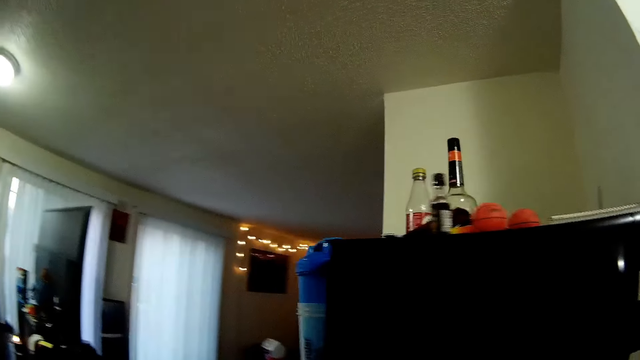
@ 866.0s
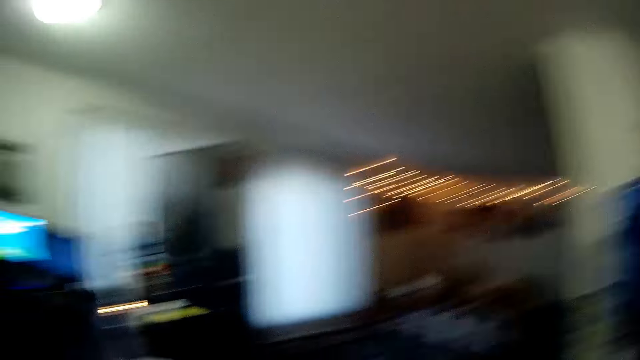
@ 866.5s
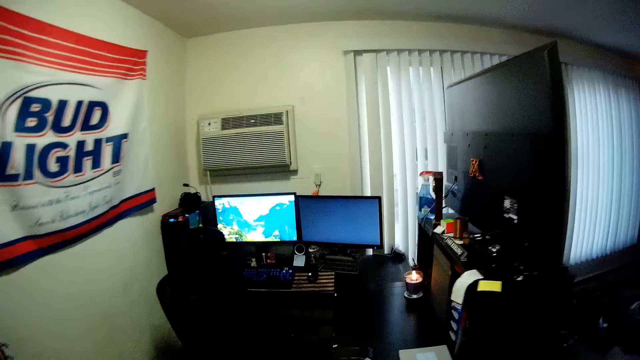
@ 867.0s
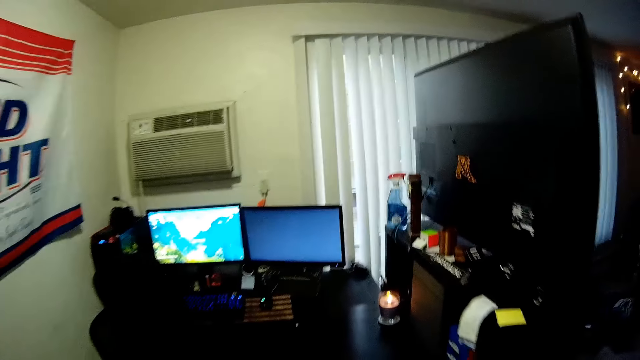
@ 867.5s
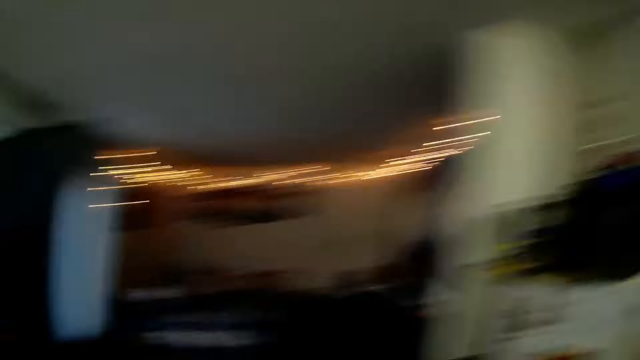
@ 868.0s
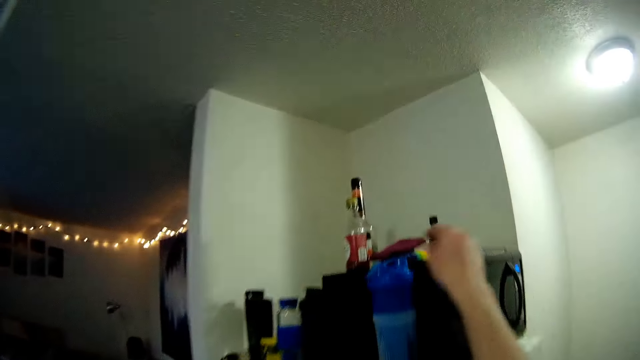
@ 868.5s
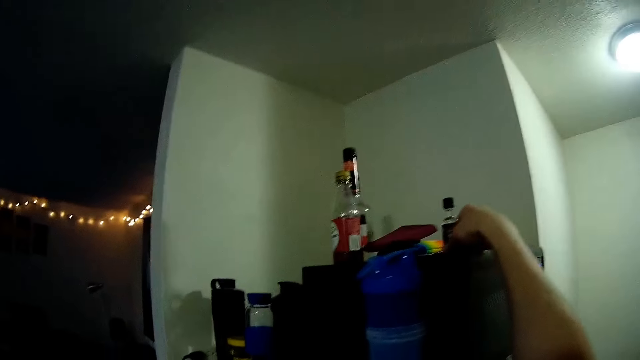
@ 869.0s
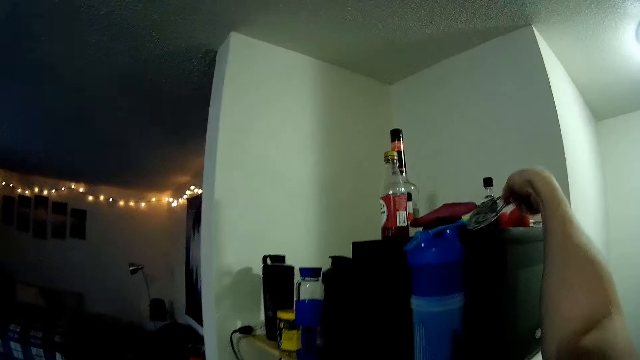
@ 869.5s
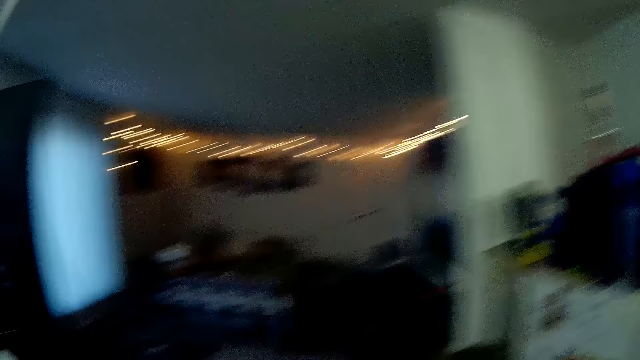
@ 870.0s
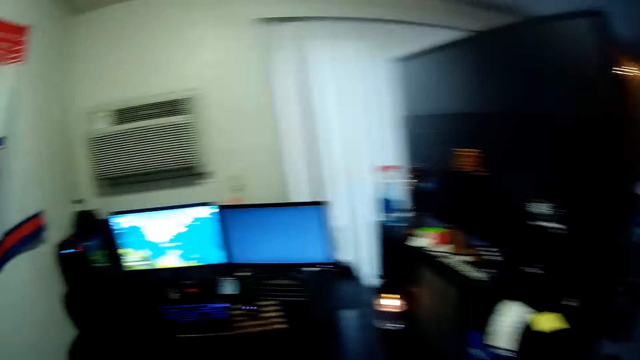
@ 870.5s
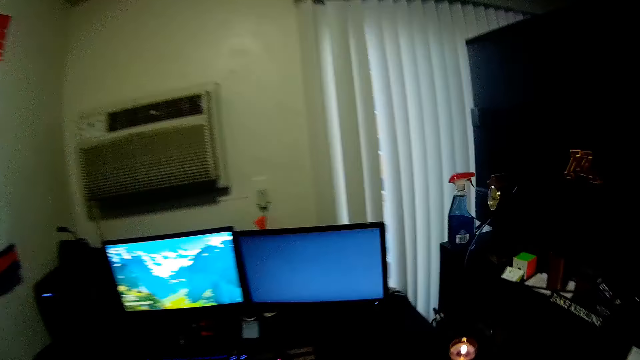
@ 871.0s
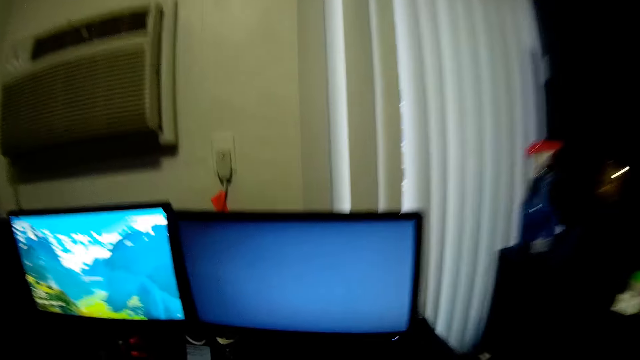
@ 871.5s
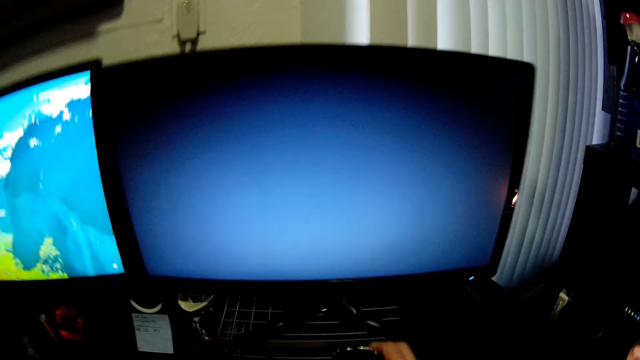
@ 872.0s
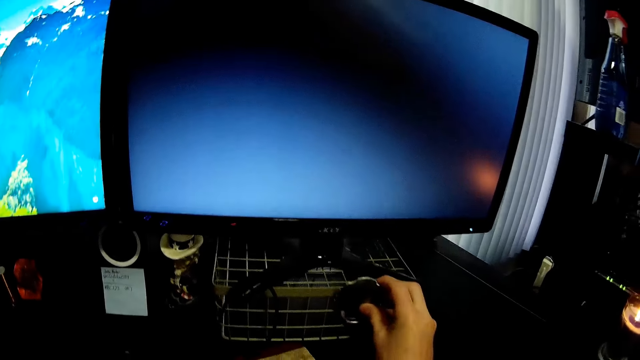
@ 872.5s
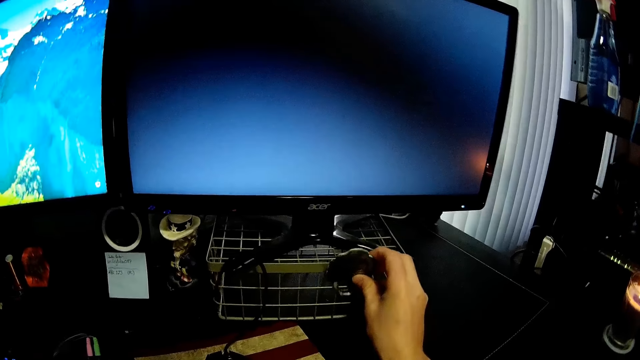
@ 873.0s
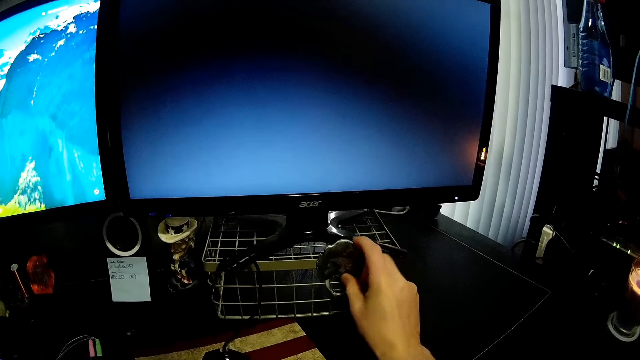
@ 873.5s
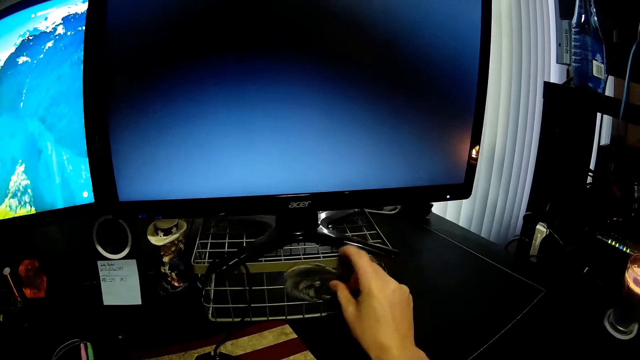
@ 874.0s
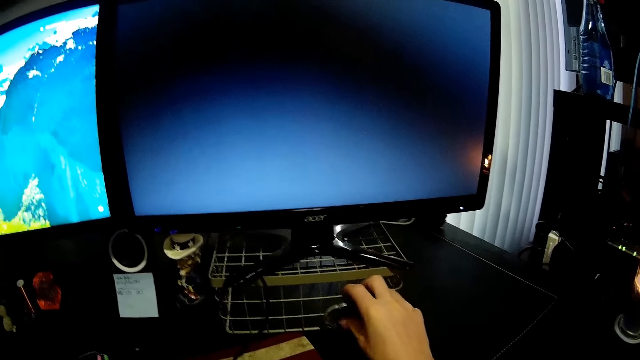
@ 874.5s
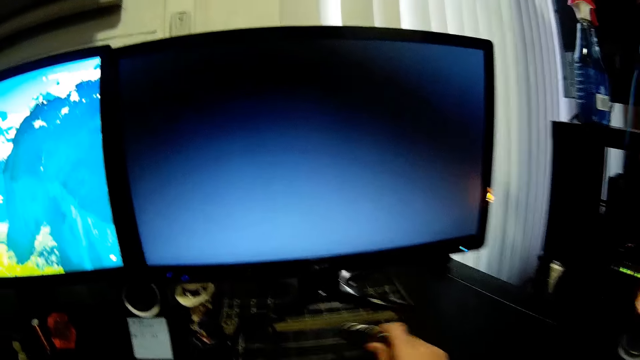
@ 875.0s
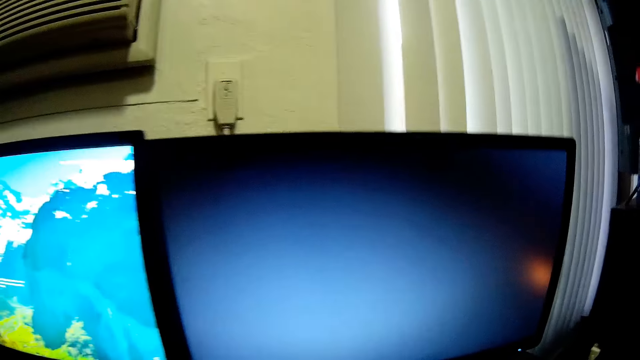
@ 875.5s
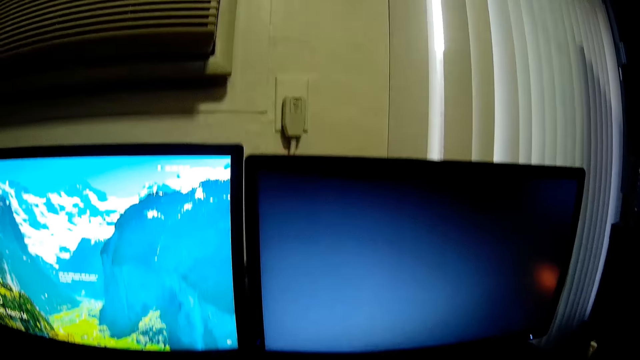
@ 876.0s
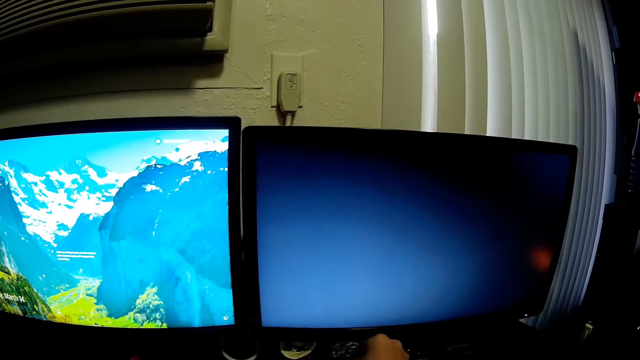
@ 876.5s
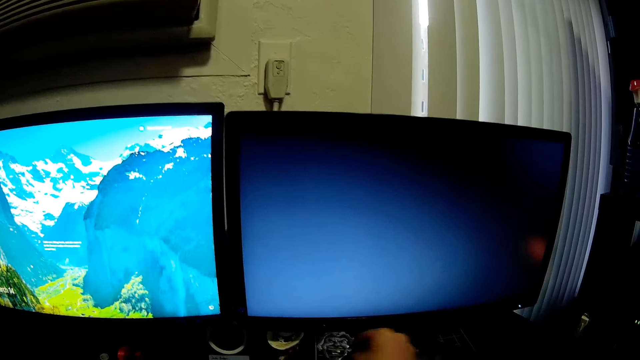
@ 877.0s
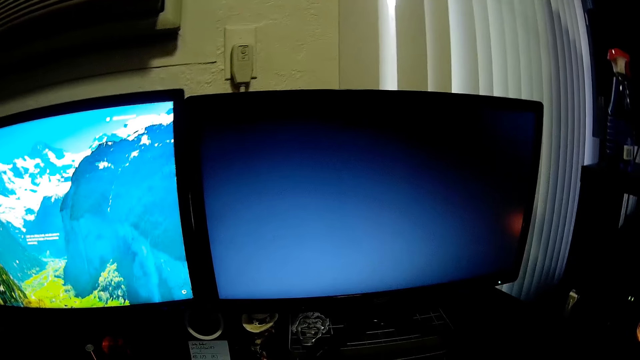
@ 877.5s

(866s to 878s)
The camera wearer takes a padlock from on top of a stereo. They walk around. They place the padlock on the computer stand.

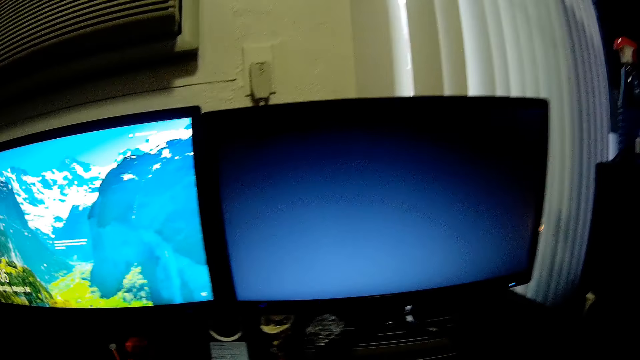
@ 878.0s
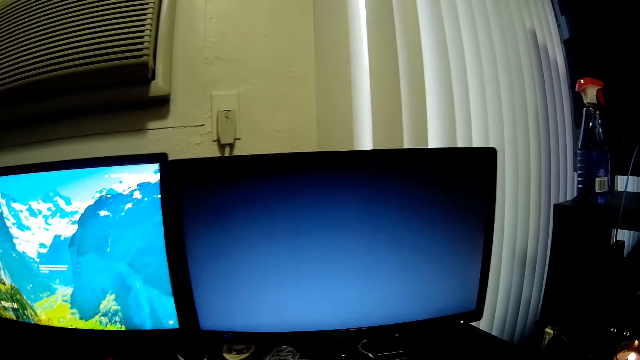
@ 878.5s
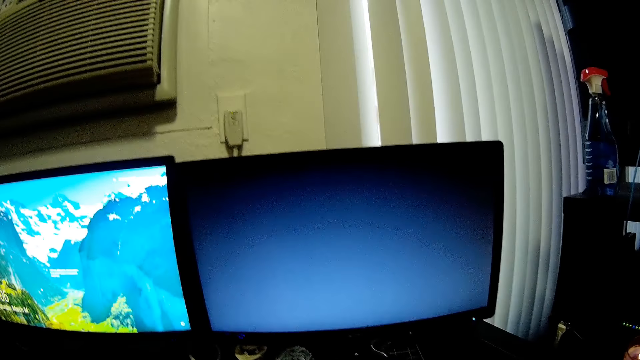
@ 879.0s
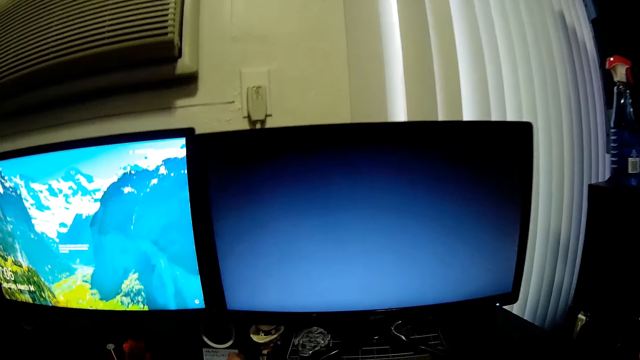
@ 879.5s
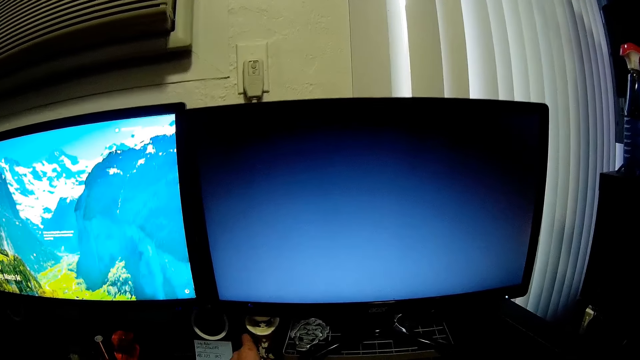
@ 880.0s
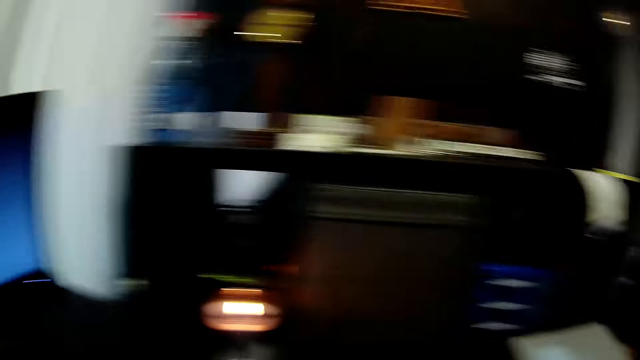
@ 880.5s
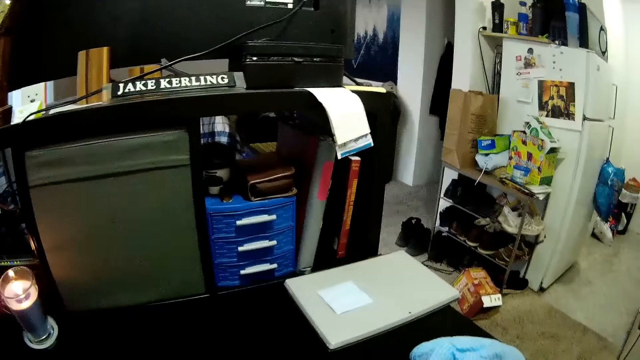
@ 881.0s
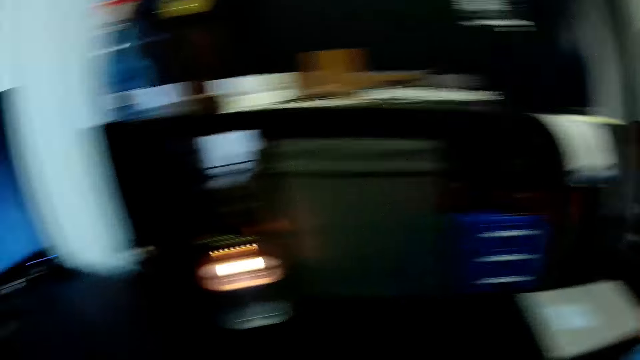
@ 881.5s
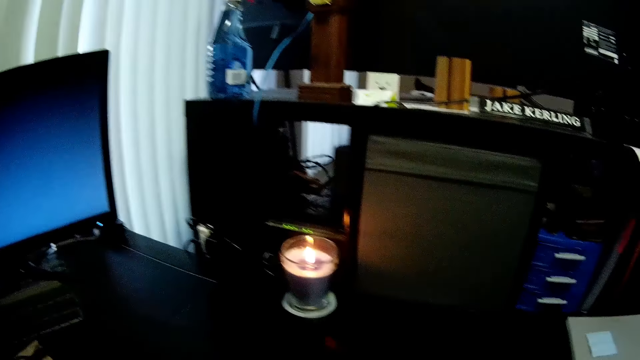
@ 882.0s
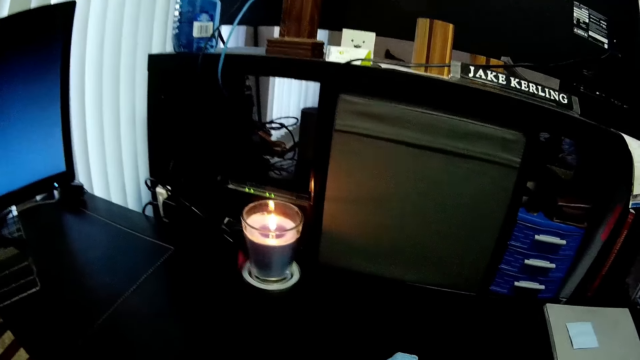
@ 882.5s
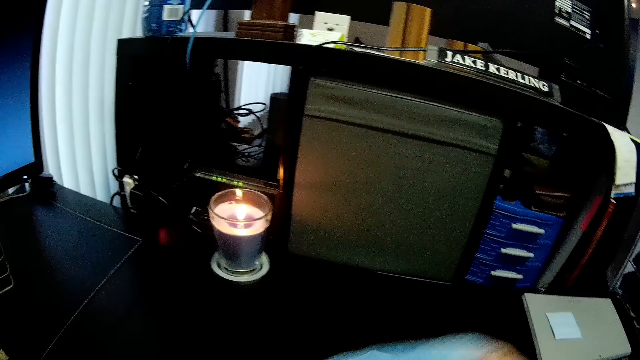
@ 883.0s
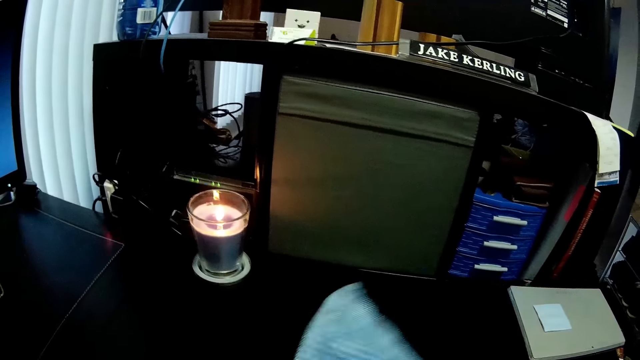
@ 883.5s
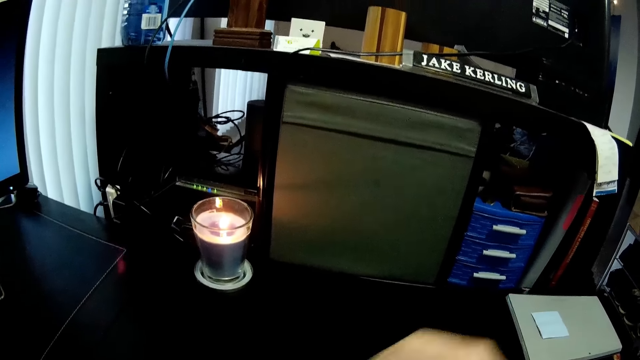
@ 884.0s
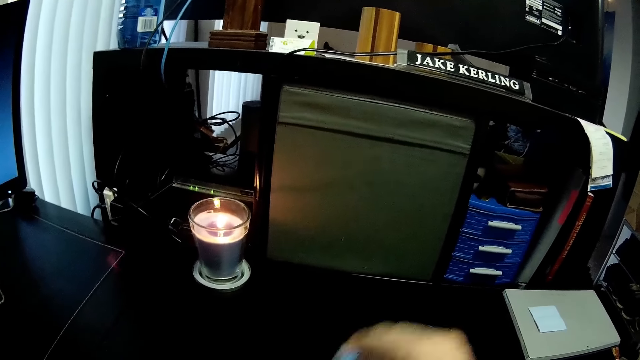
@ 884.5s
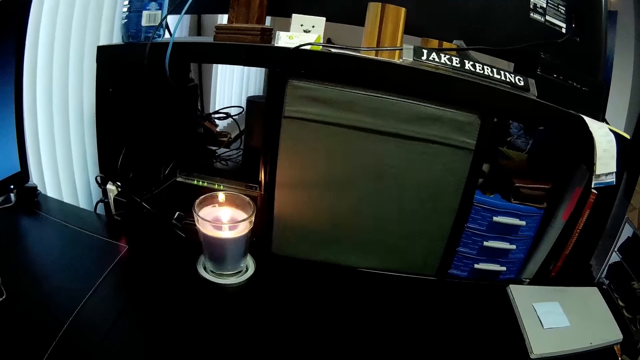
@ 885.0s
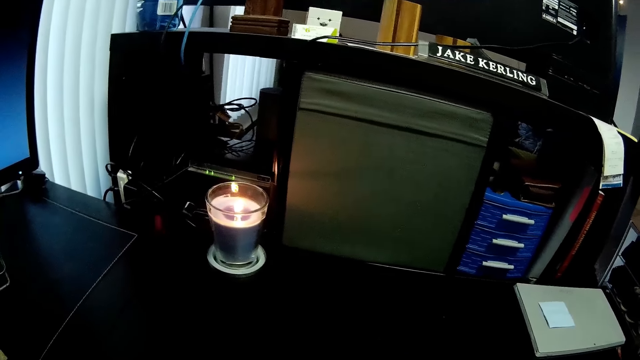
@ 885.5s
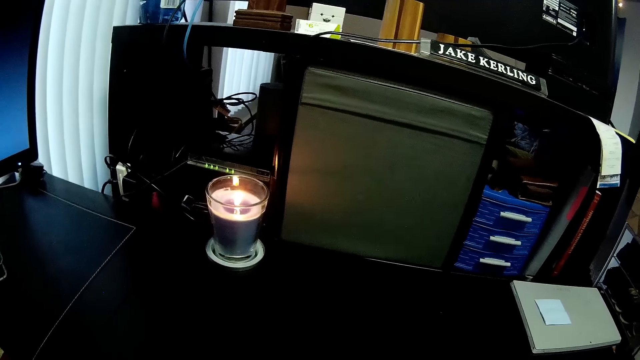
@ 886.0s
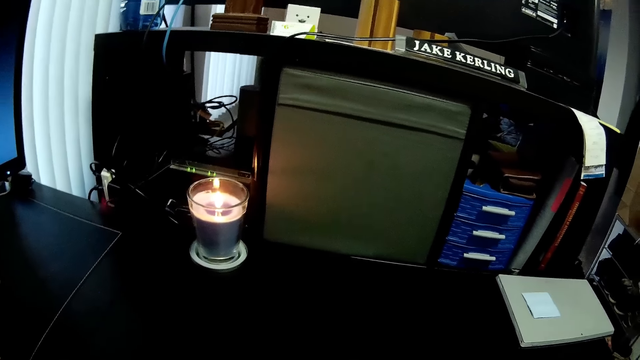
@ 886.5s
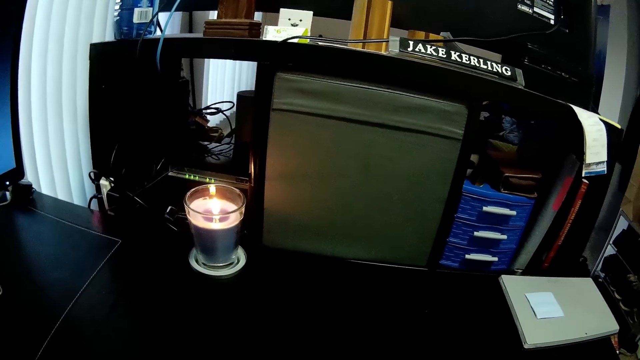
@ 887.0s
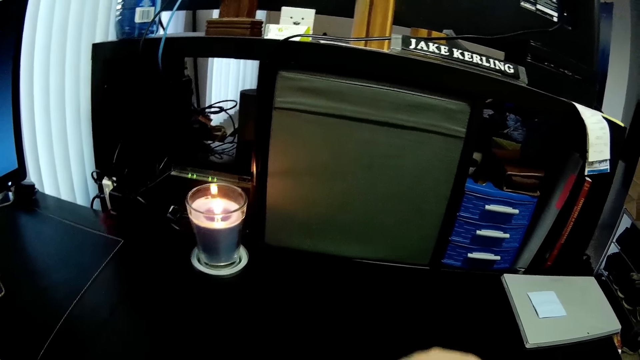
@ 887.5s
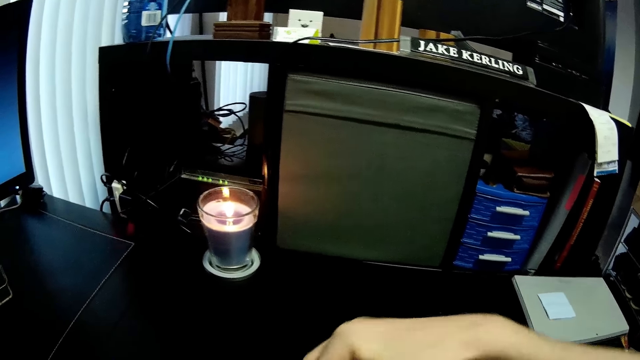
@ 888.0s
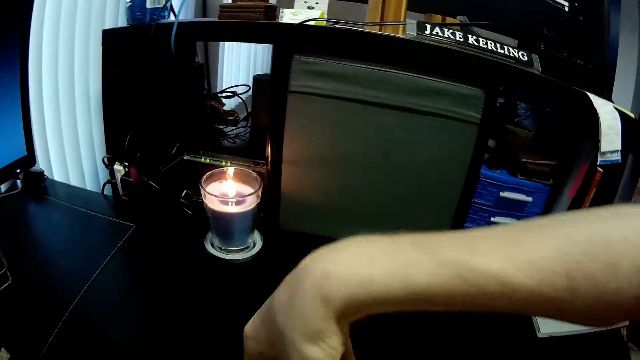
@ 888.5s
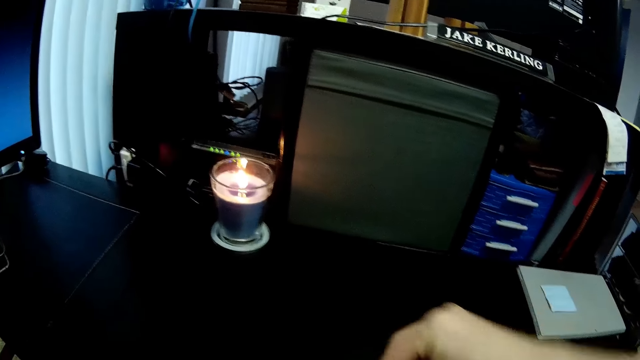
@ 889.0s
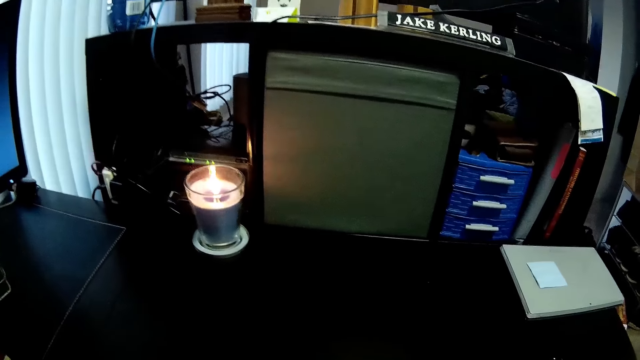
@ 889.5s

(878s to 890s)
The camera wearer stares on the screen. They wipe the sculpture.
